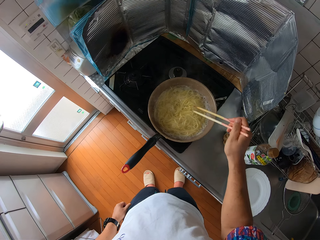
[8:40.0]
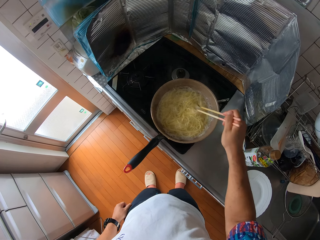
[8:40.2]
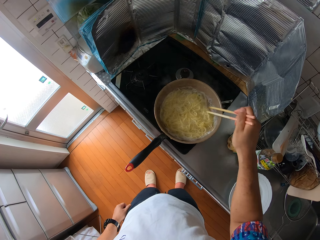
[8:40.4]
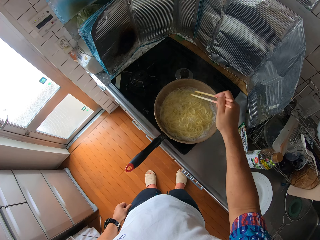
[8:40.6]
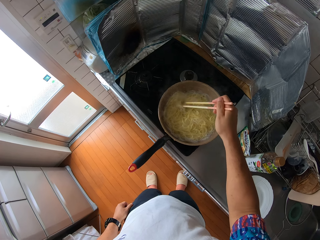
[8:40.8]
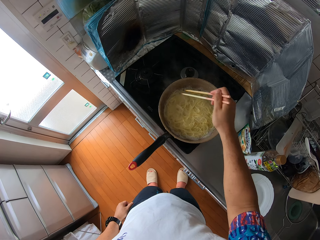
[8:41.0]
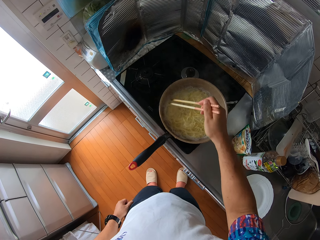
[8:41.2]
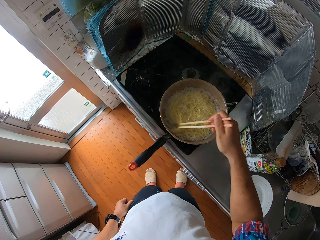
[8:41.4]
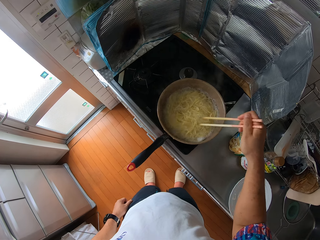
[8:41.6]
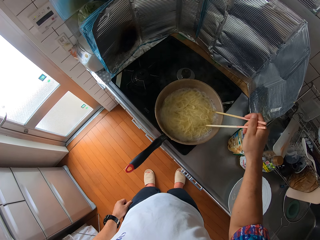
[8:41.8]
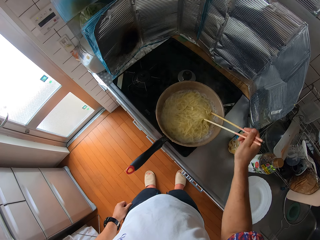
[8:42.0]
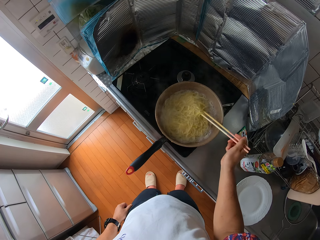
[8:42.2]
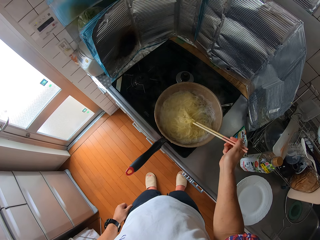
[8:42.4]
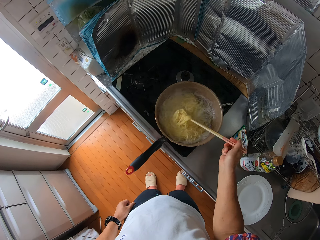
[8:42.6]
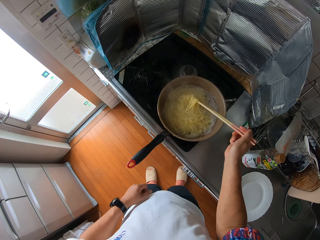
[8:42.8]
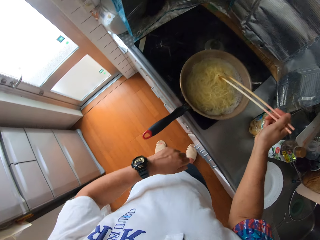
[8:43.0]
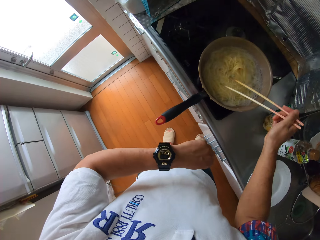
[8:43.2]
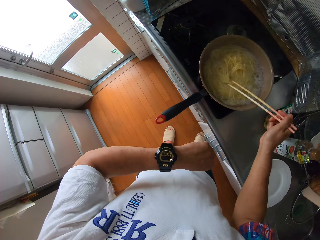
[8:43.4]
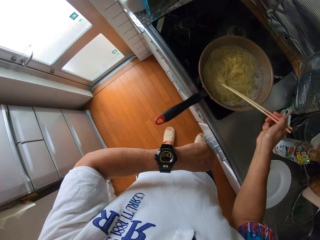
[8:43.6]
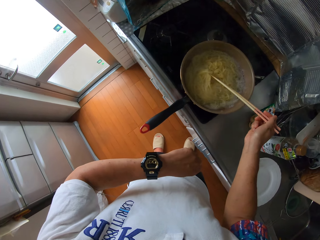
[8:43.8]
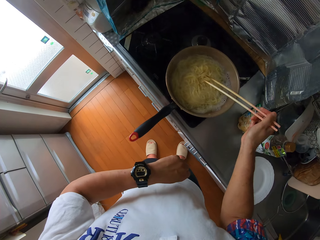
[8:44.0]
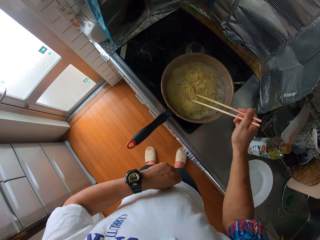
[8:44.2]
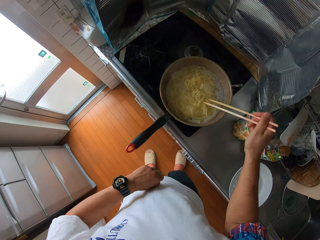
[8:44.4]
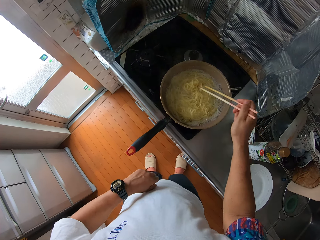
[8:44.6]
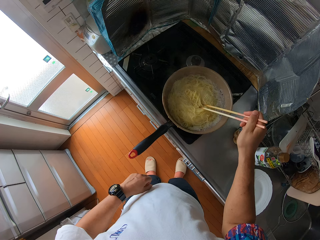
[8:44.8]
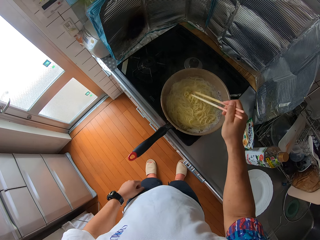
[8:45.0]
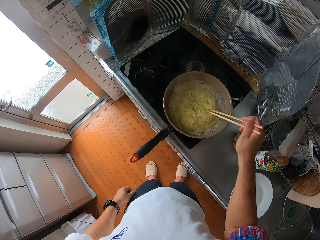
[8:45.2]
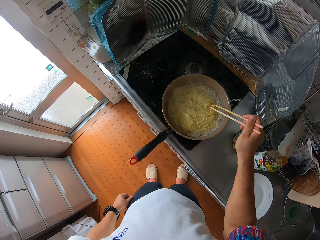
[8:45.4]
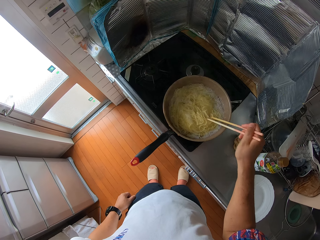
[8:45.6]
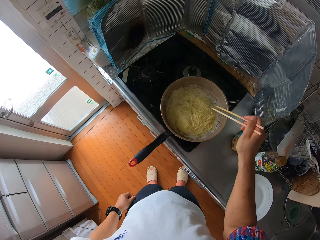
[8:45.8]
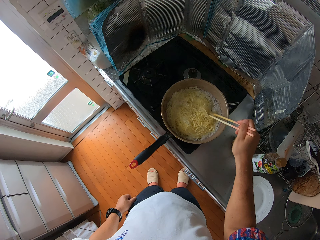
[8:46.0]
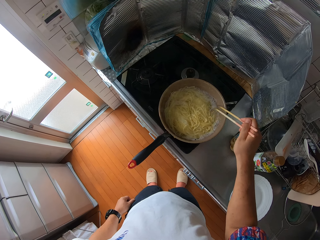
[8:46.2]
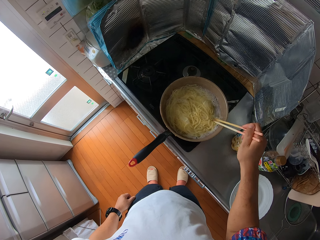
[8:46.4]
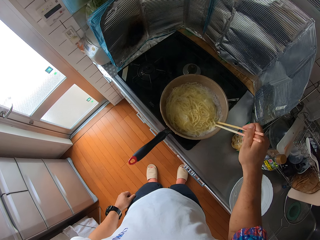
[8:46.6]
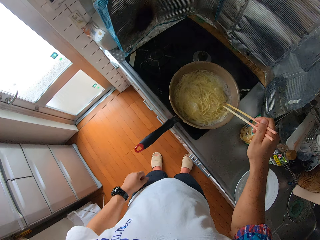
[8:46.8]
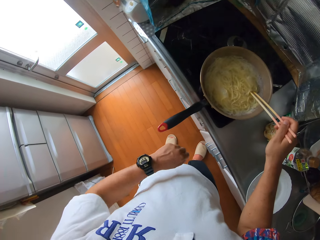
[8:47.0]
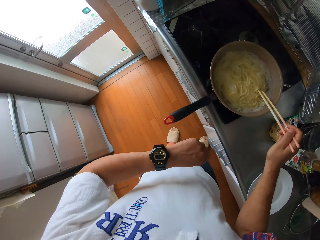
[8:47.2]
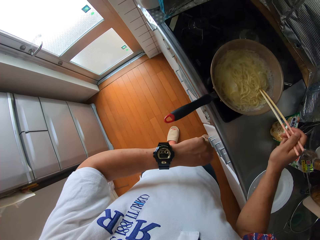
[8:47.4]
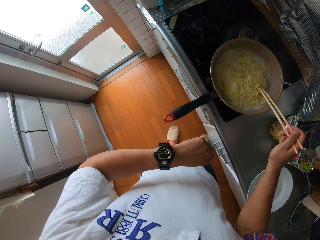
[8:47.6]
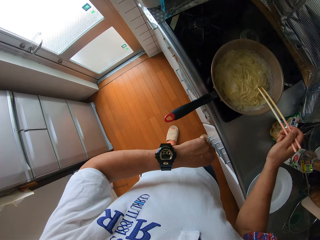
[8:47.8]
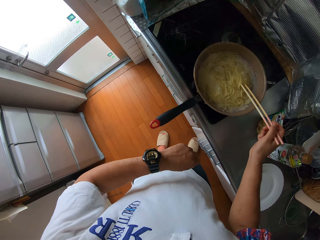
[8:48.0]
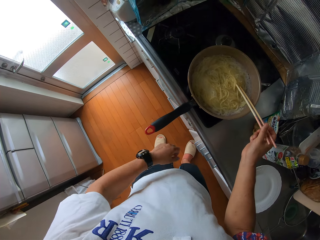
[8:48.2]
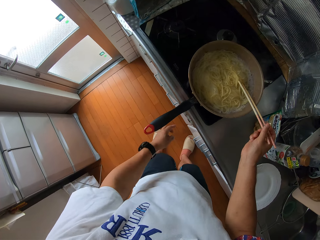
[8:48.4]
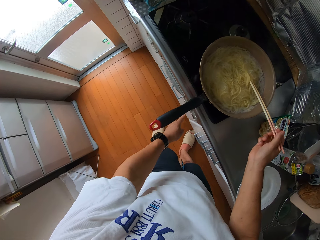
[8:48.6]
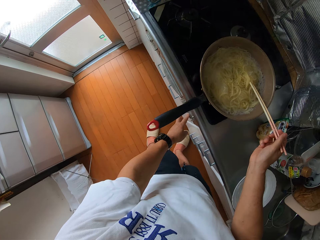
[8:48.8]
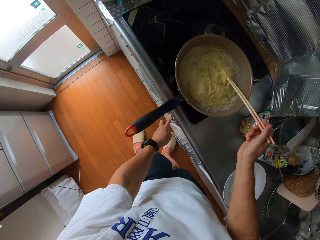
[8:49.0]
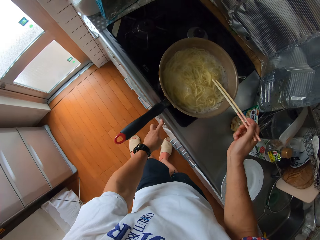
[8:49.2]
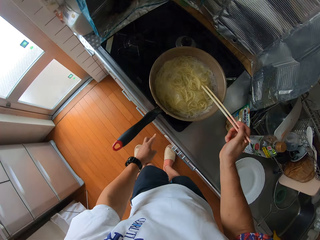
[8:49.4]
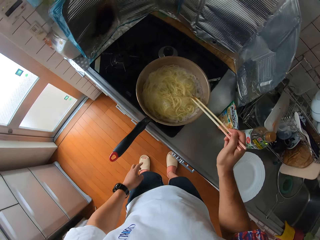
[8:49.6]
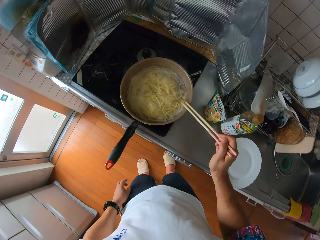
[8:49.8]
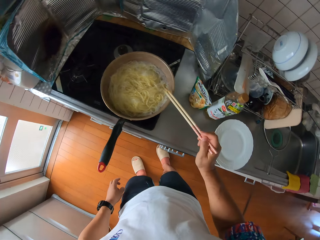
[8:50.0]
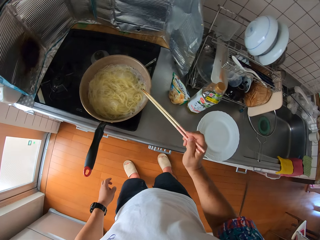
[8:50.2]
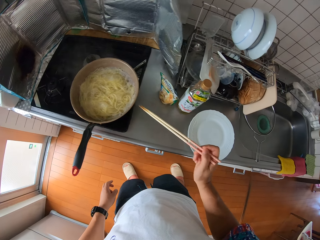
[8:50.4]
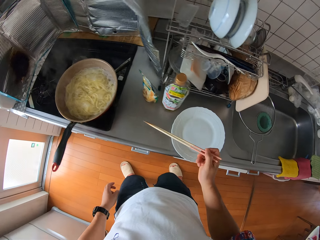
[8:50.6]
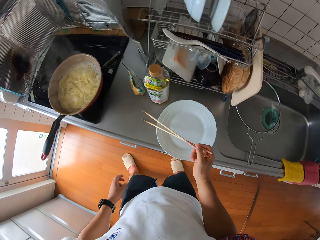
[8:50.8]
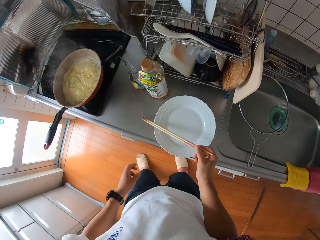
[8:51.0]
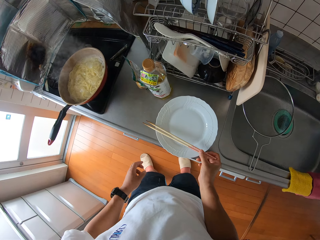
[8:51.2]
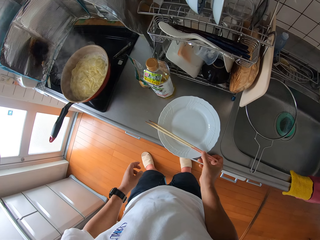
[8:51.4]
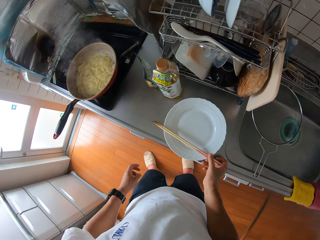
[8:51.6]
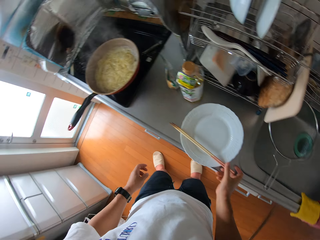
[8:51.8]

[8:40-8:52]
The camera wearer lifts spaghetti. They look at the wrist watch. They look at the wrist watch again. They turn off the gas cooker. They move the chopsticks away from the cooking pot, move a leg, and put the chopsticks on a plate.
